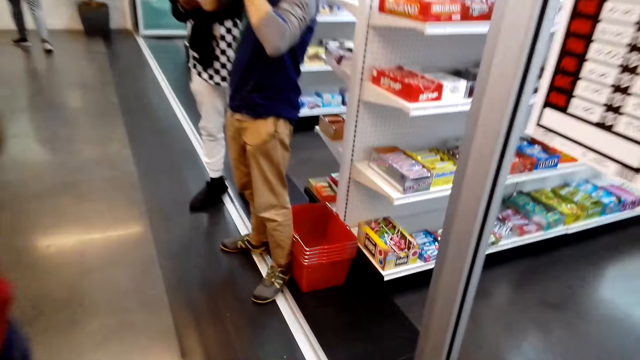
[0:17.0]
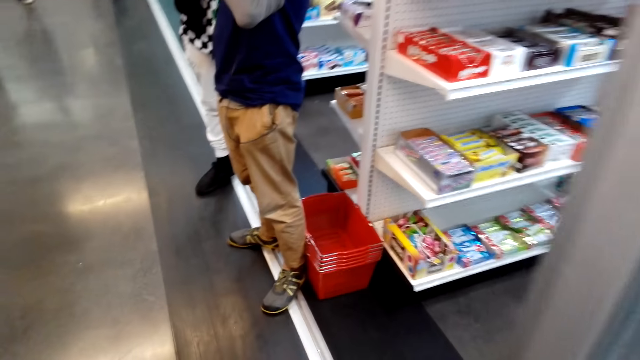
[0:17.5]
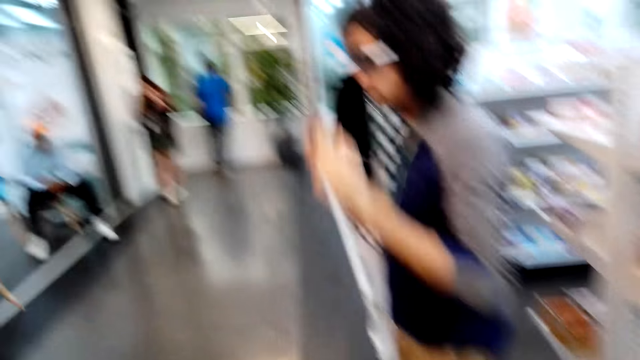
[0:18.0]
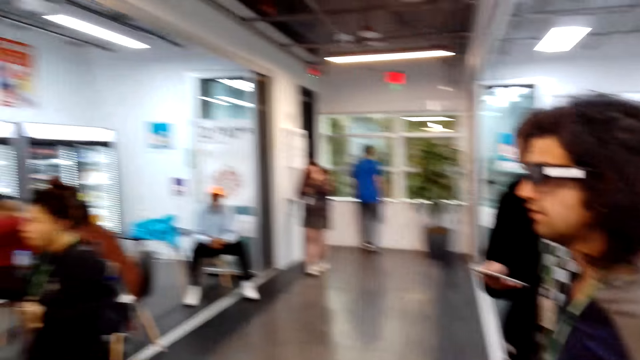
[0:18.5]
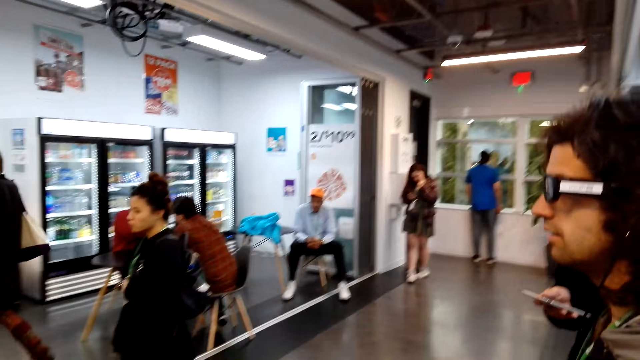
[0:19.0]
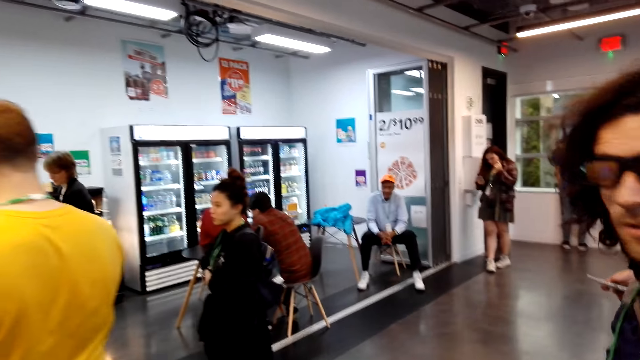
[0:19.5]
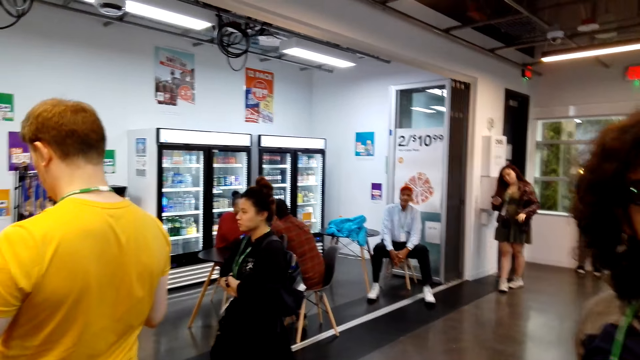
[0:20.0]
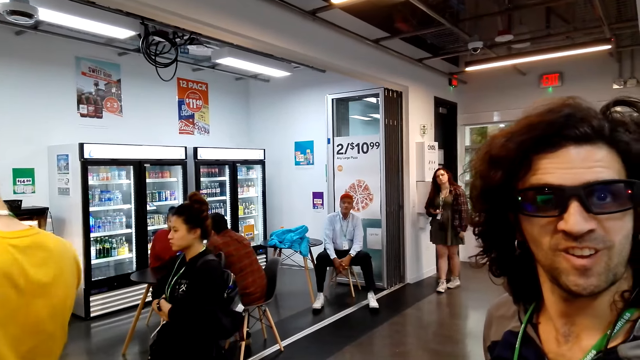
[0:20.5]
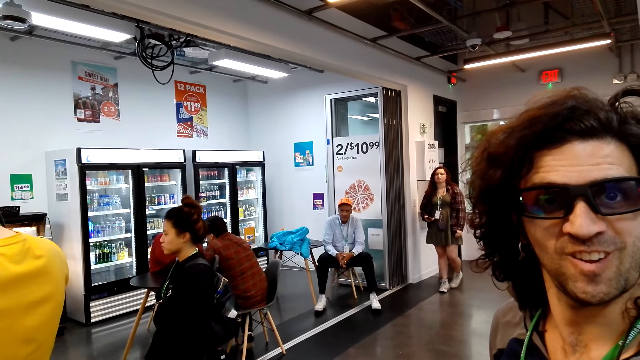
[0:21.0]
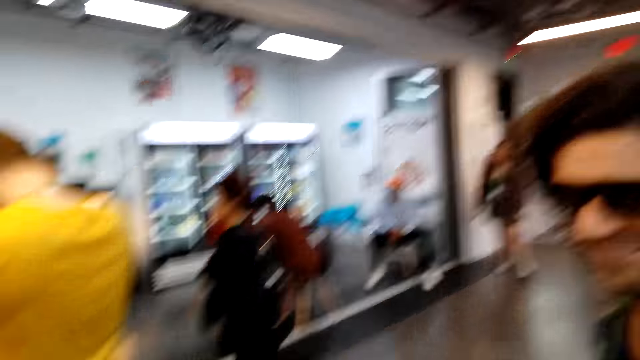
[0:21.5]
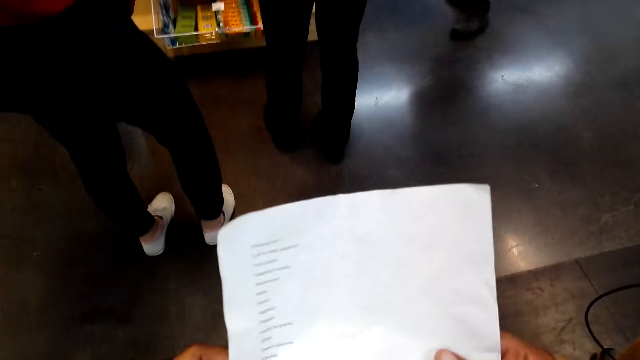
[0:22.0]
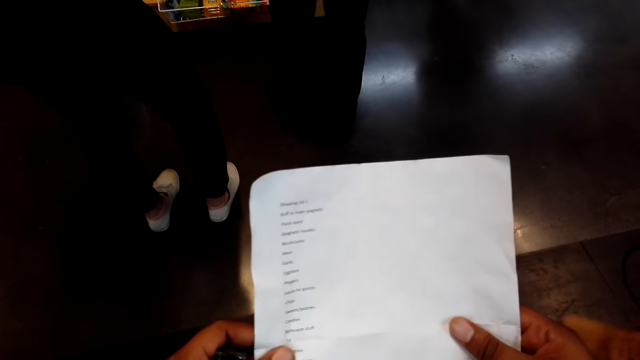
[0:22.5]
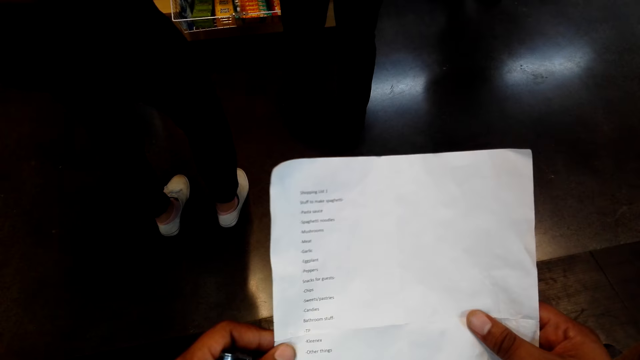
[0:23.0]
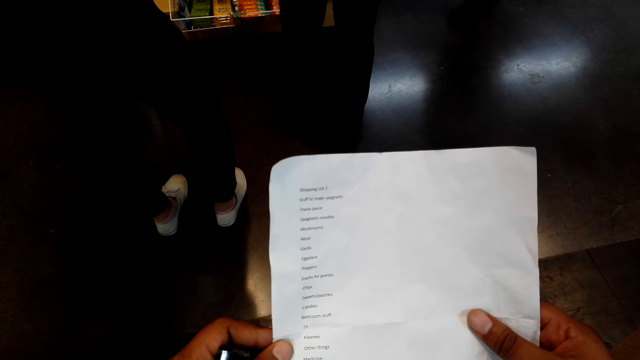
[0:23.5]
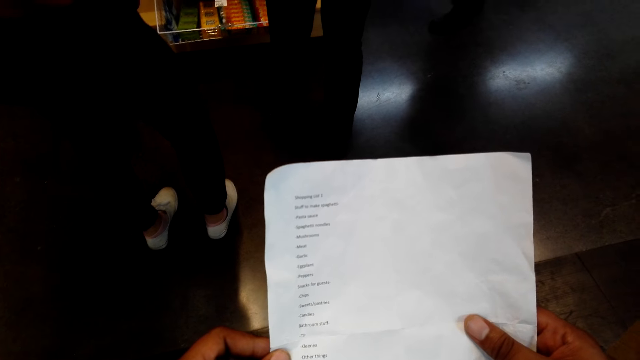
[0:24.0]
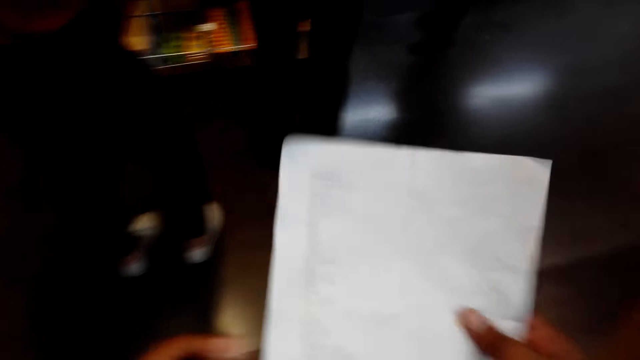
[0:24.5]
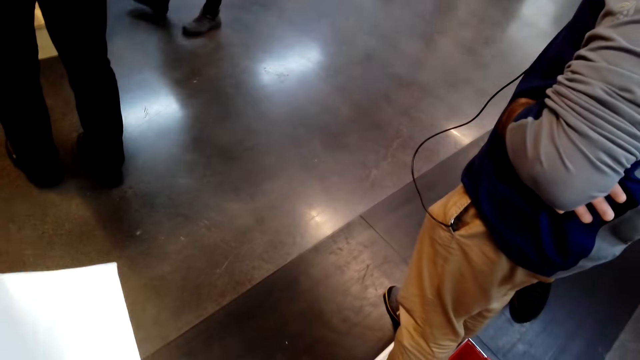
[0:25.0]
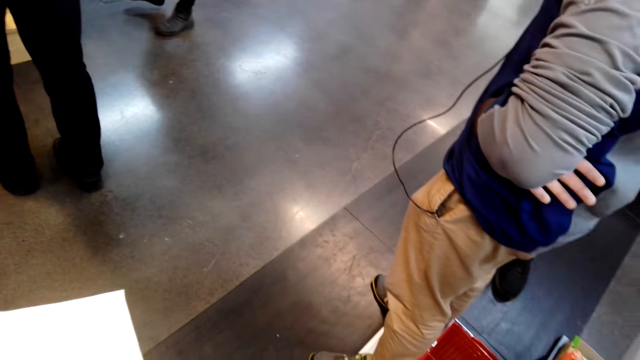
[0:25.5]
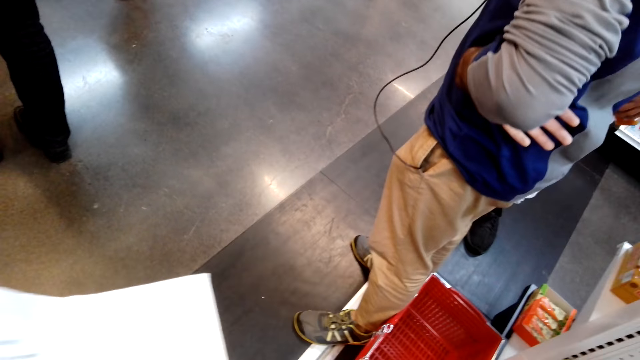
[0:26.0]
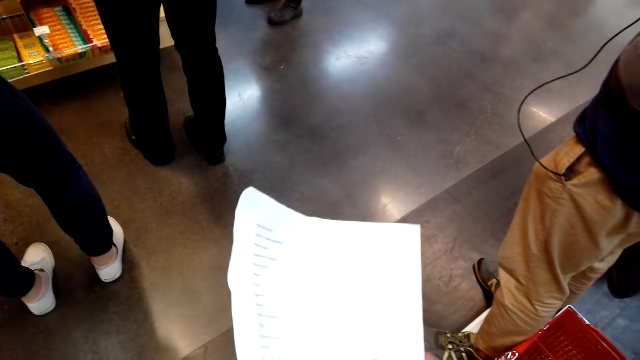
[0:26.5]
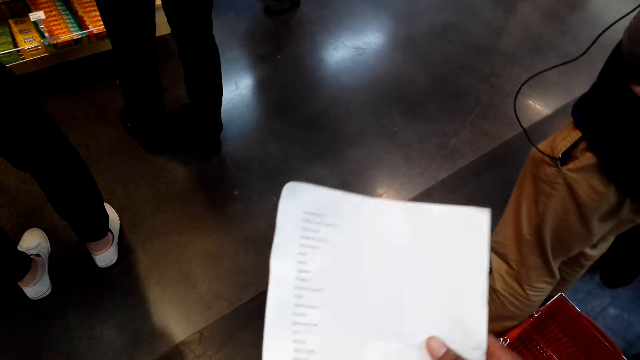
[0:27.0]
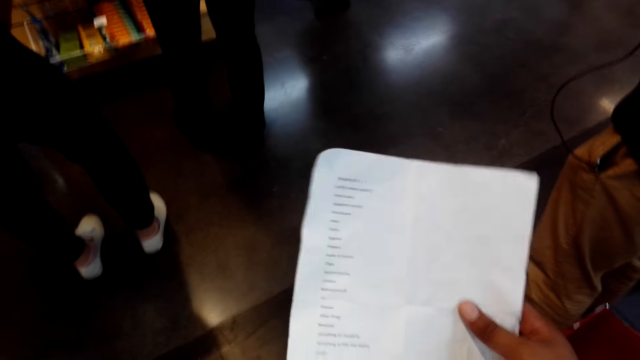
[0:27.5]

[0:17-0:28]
The camera wearer walks around the store. A man laughs at the camera wearer. The camera wearer reads through the shopping list.

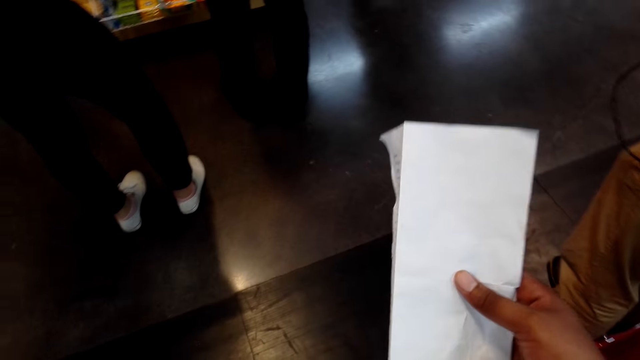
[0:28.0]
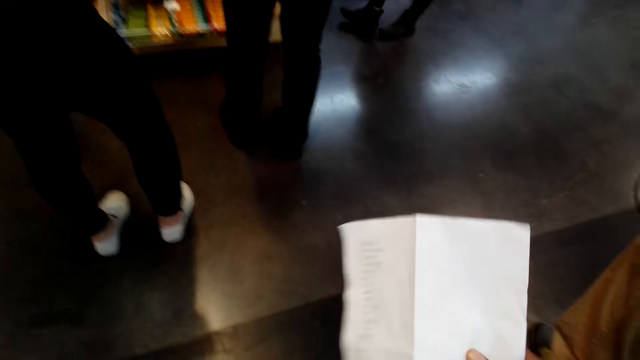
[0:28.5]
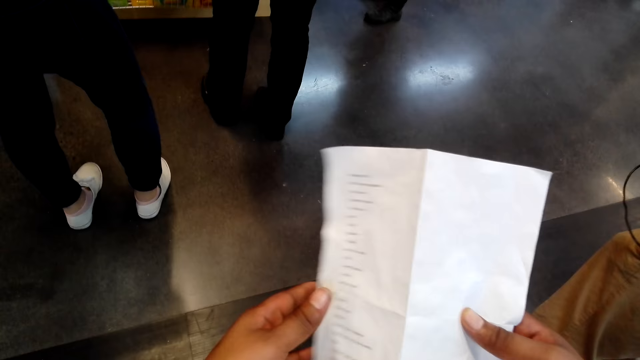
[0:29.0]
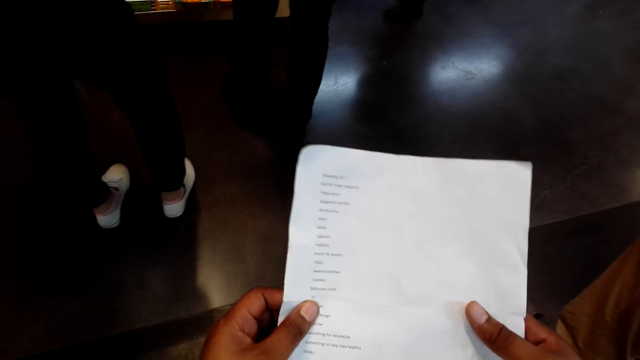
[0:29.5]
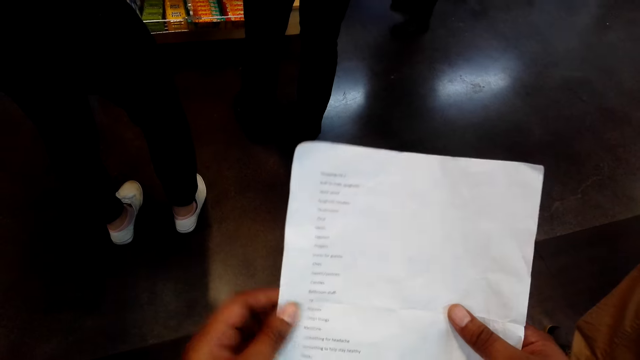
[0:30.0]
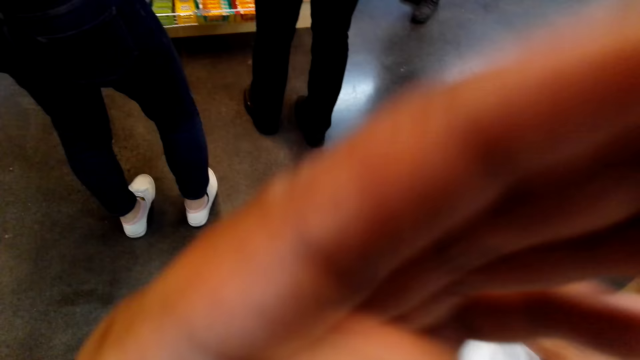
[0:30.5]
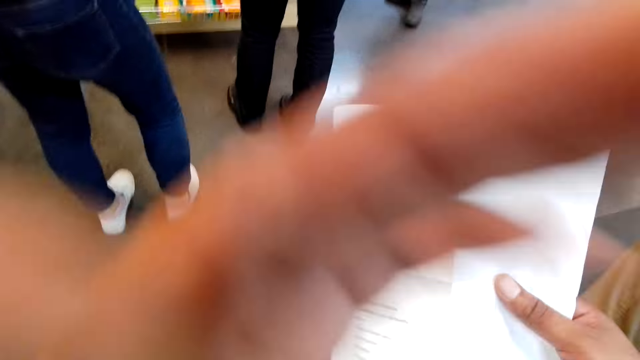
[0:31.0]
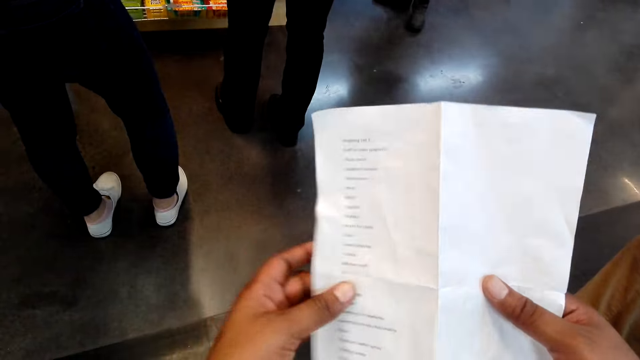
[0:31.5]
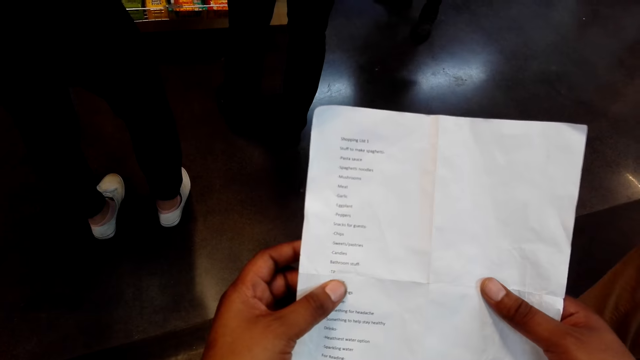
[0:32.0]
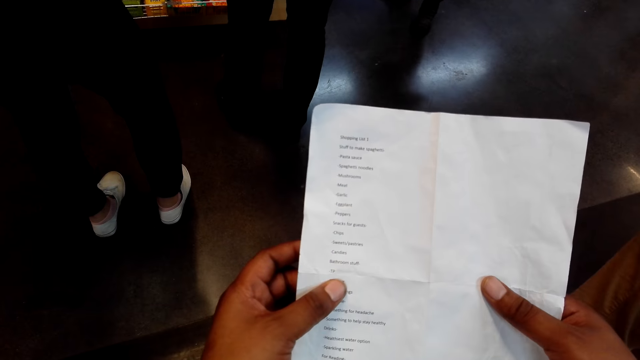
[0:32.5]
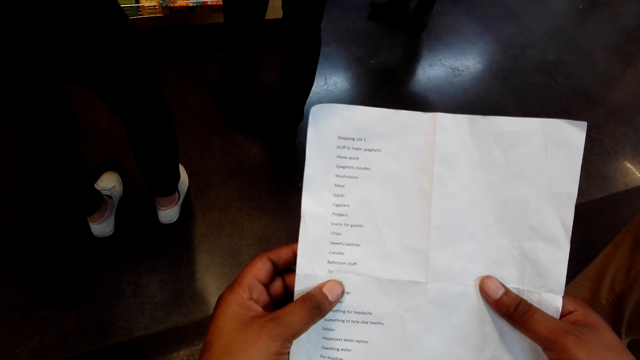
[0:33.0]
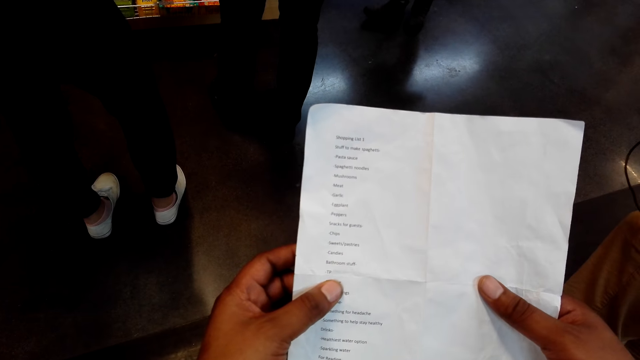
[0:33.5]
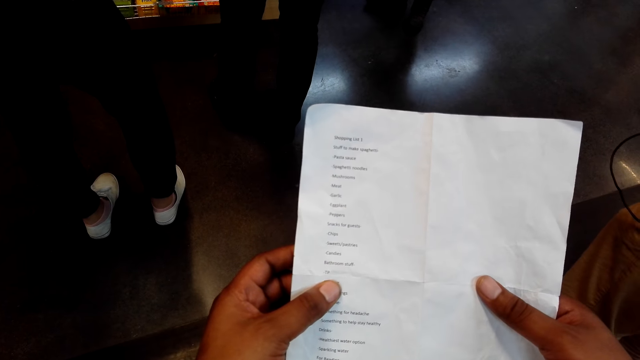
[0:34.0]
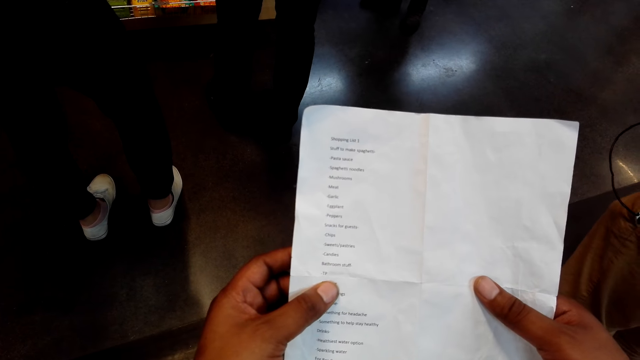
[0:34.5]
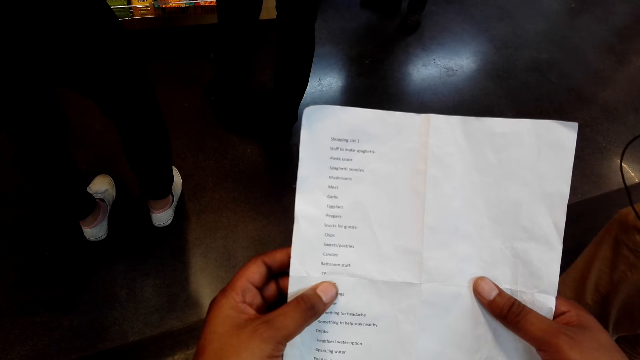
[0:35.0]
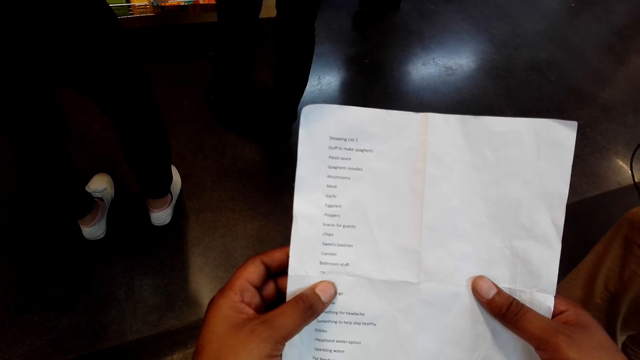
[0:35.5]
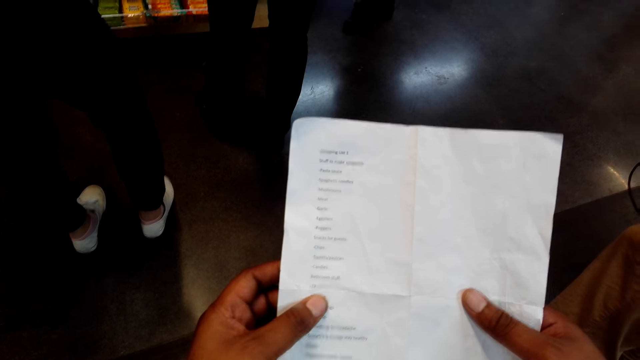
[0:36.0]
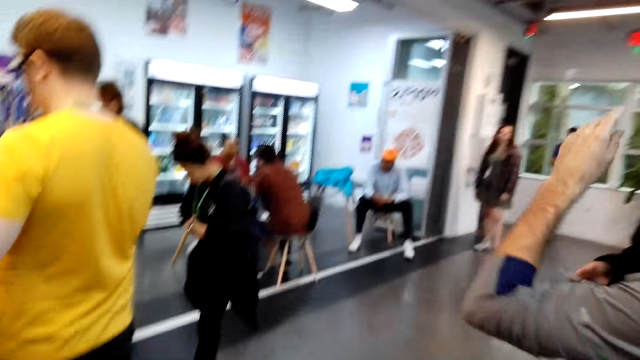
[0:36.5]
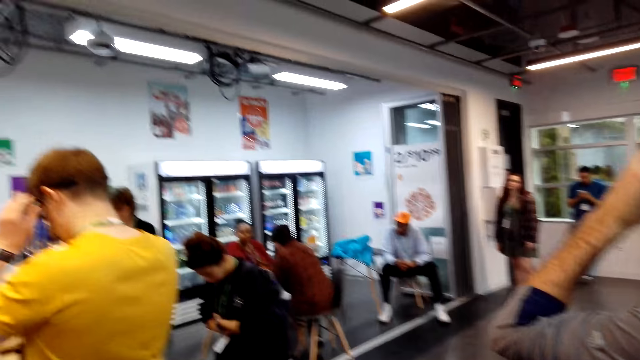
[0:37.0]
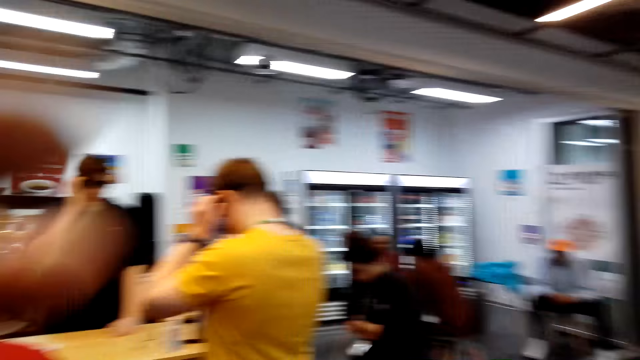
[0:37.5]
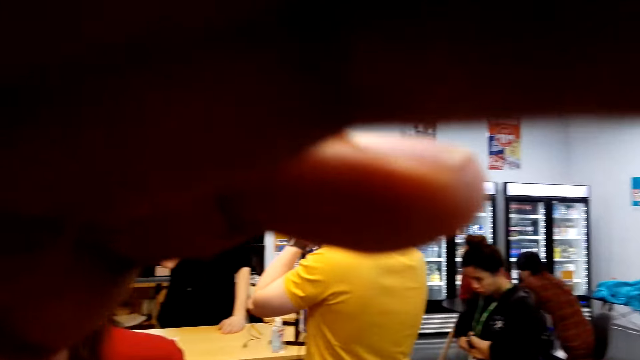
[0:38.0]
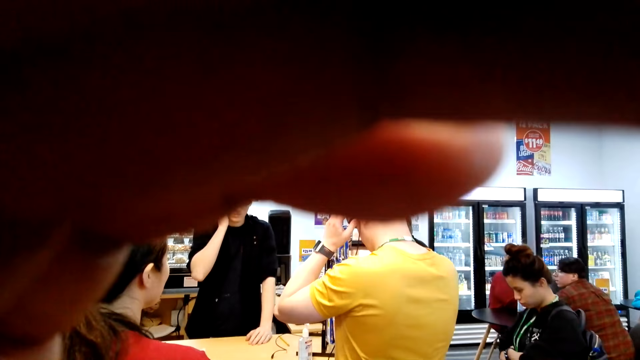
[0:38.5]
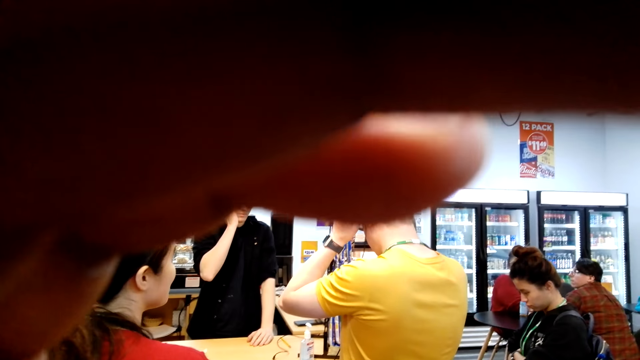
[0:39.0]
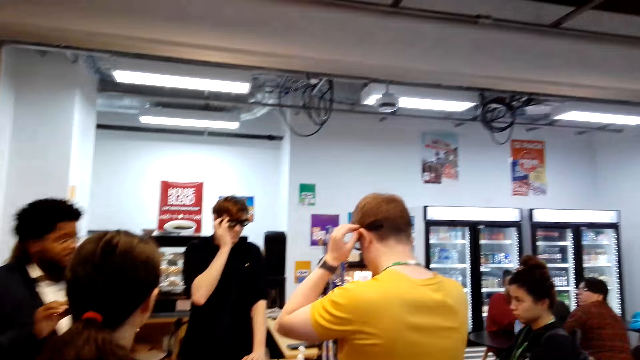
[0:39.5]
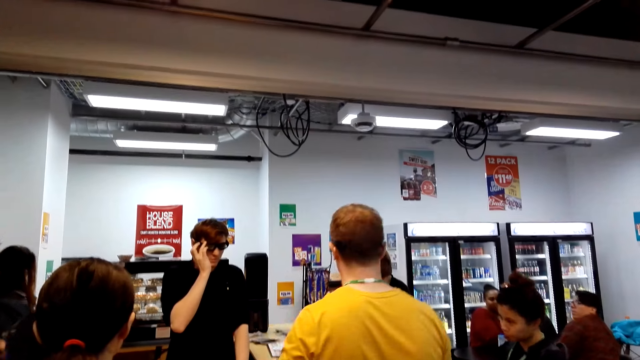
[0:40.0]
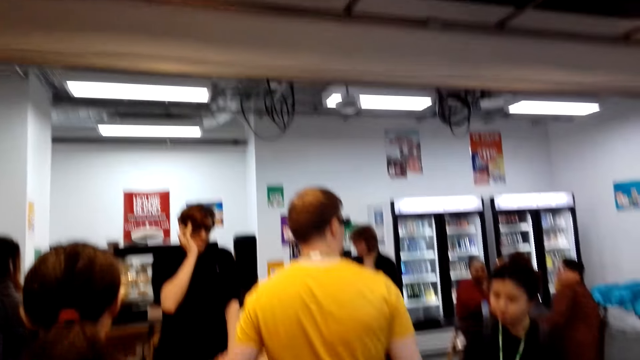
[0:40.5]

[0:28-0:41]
The camera wearer adjusts the camera. He reads the paper. He looks around the store. He adjusts his camera.
